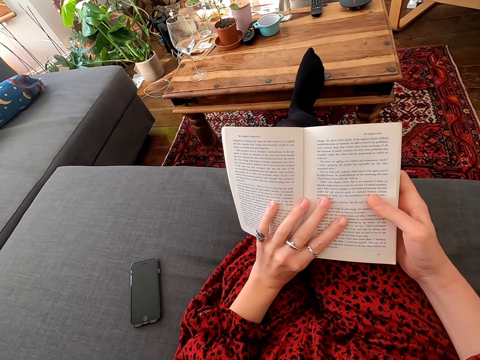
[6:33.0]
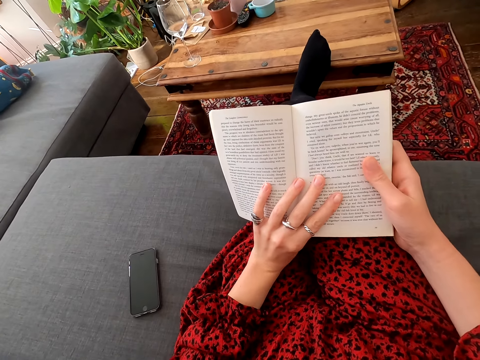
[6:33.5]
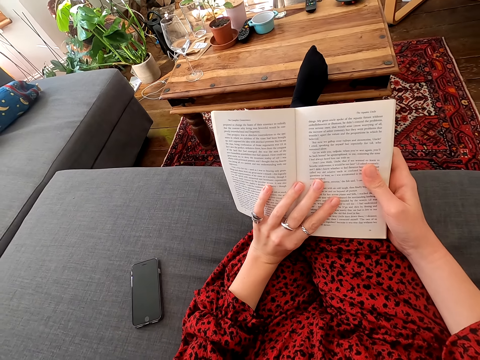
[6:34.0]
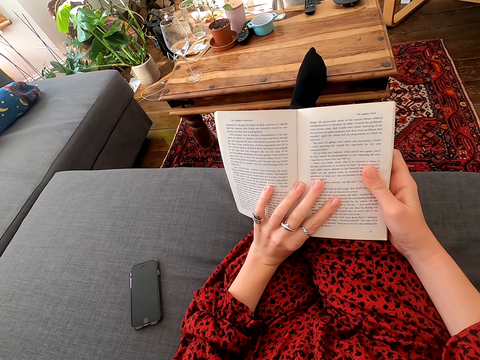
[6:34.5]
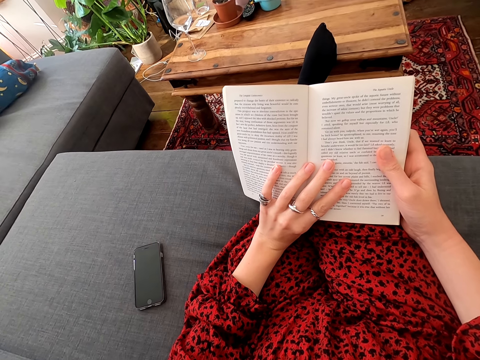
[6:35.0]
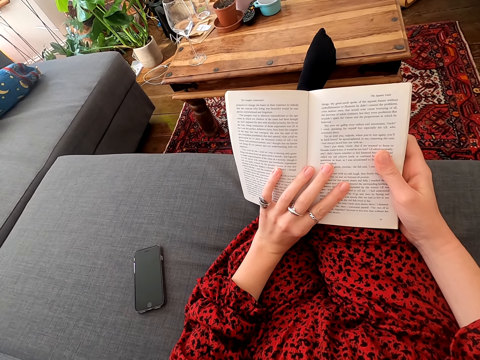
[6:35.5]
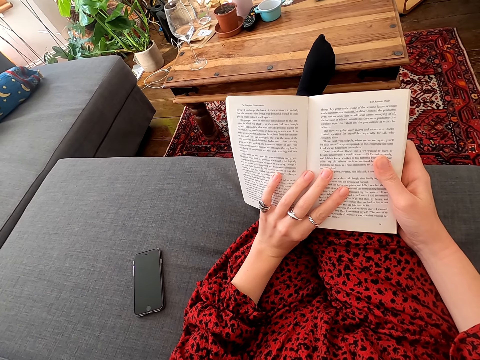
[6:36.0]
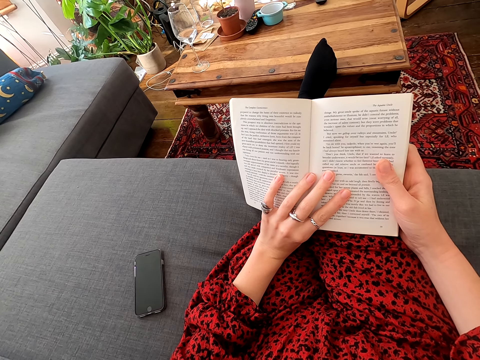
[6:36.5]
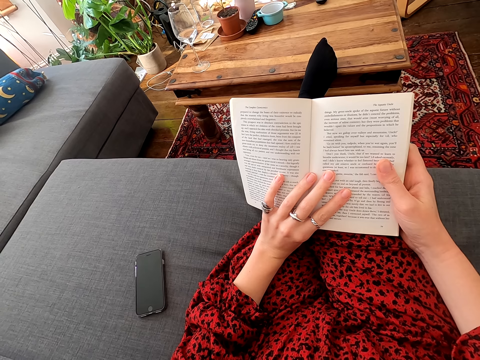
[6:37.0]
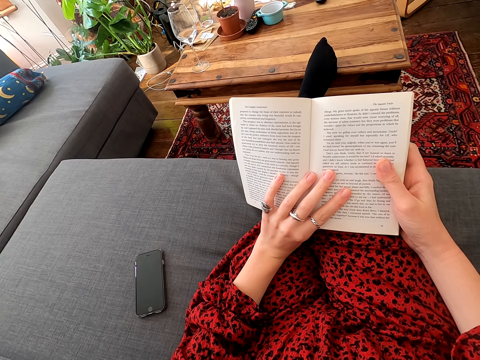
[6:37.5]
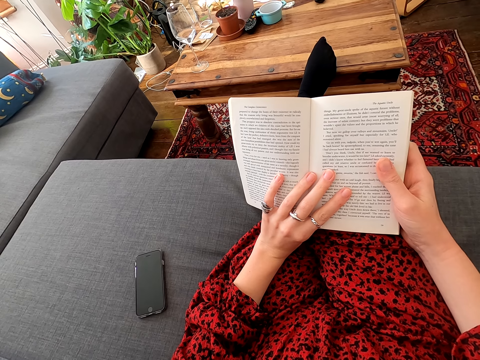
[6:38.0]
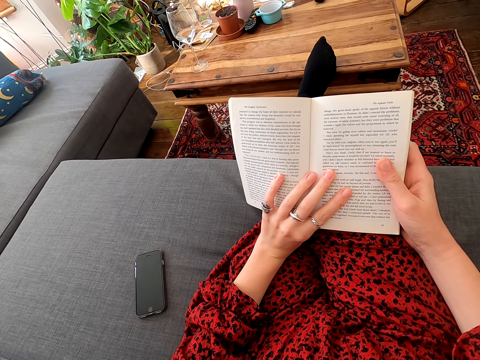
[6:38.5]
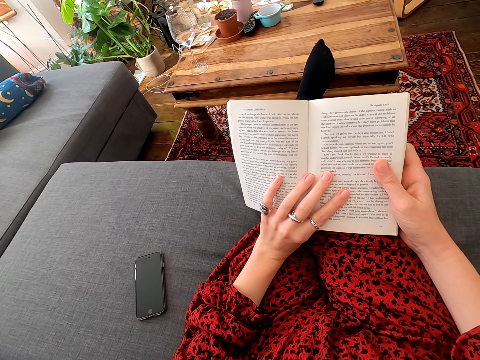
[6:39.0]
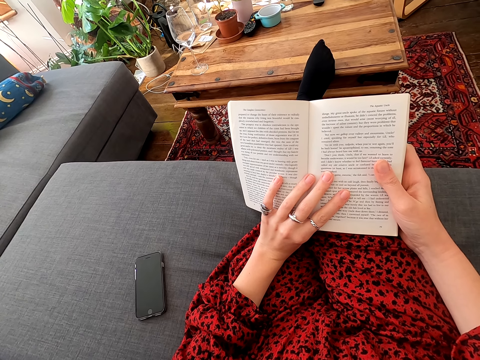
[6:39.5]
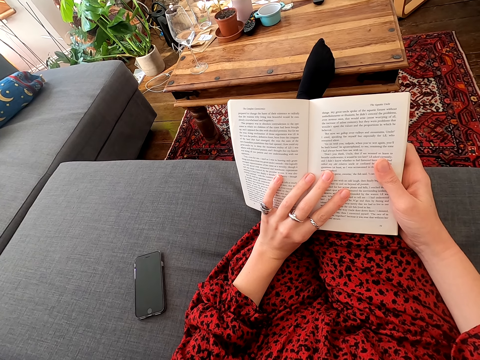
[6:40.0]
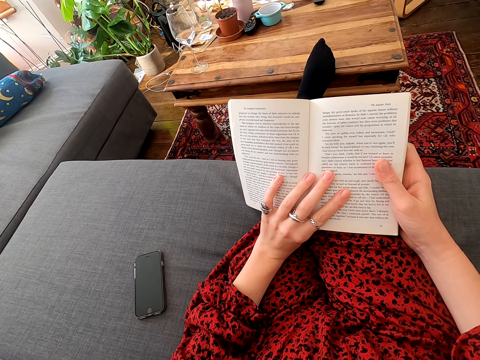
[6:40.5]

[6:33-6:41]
The camera wearer reads the book.

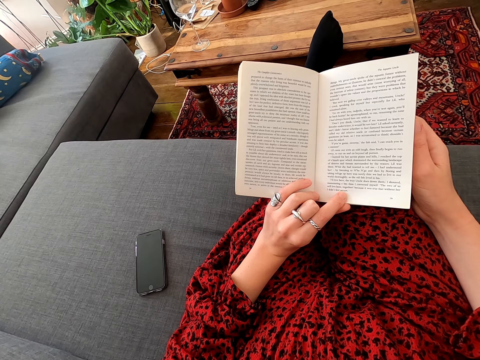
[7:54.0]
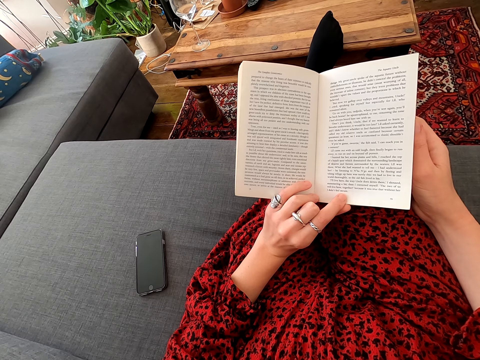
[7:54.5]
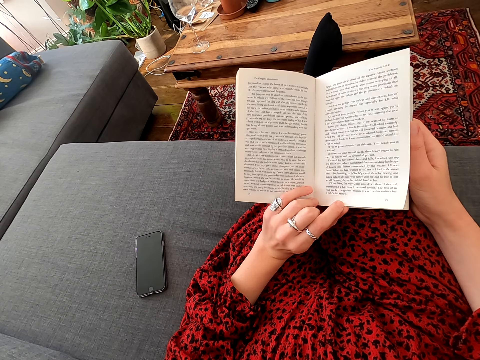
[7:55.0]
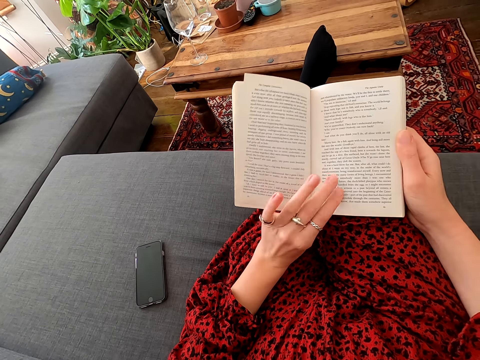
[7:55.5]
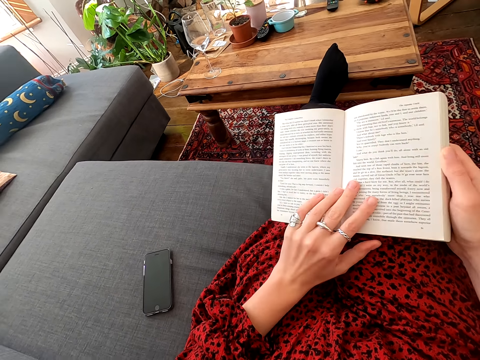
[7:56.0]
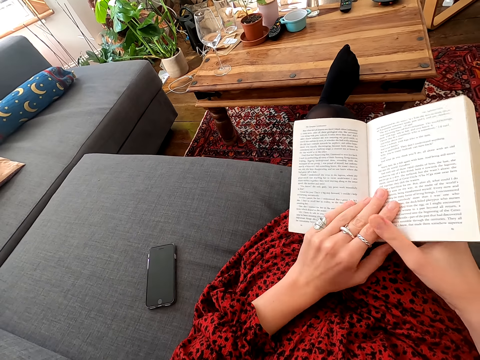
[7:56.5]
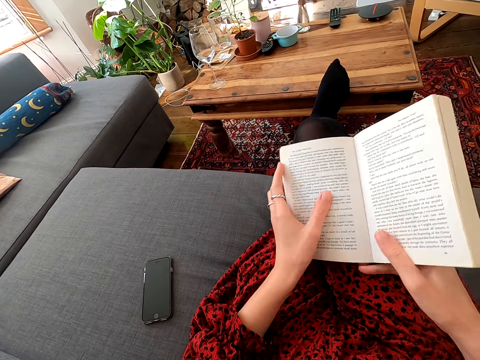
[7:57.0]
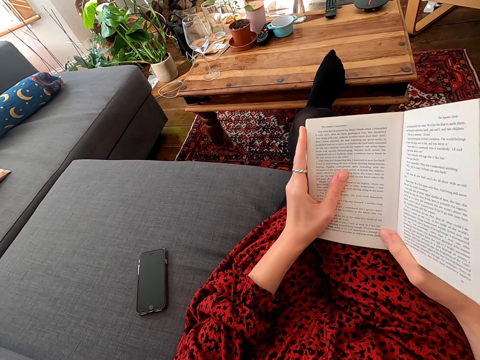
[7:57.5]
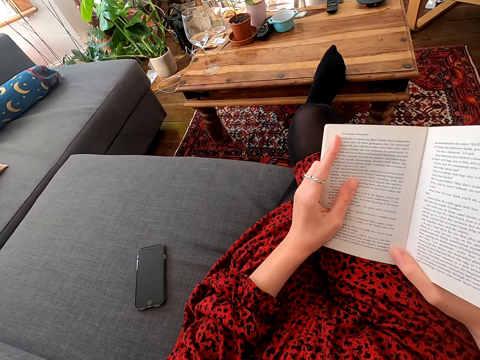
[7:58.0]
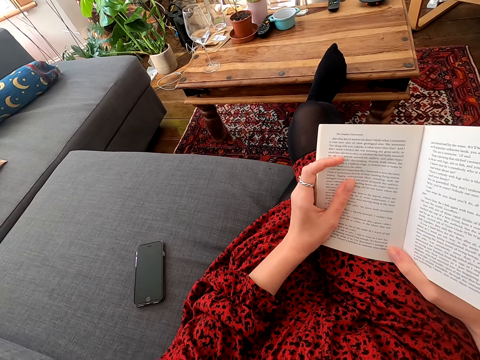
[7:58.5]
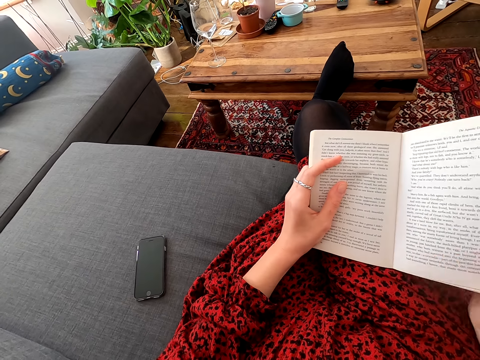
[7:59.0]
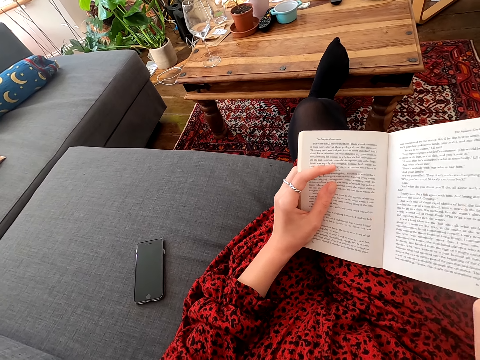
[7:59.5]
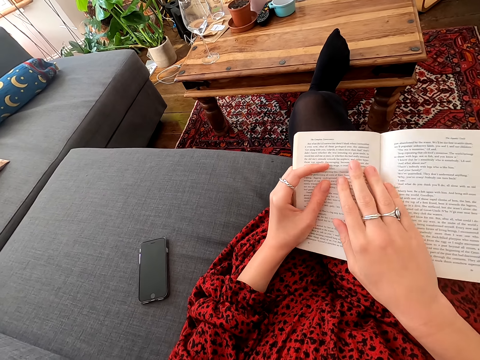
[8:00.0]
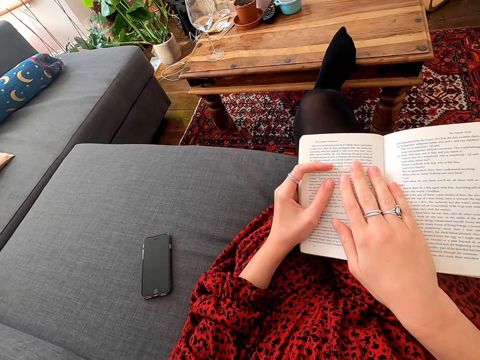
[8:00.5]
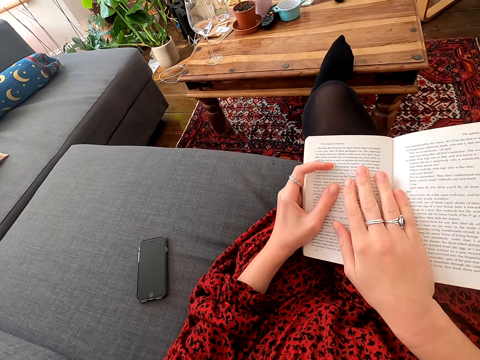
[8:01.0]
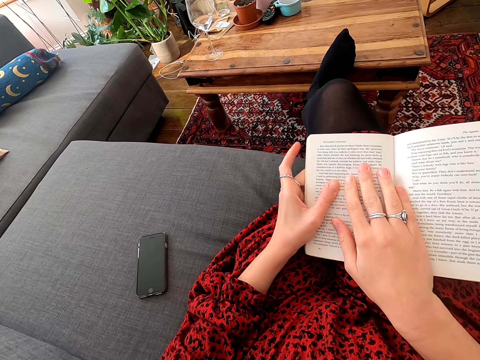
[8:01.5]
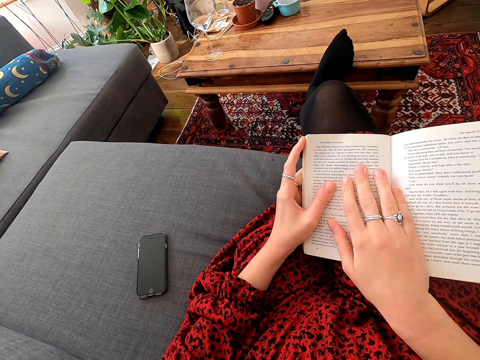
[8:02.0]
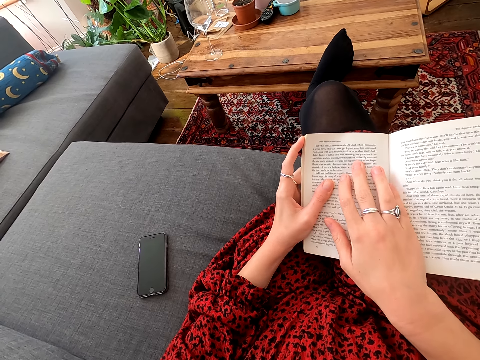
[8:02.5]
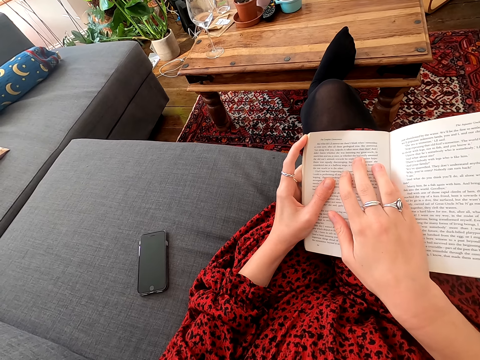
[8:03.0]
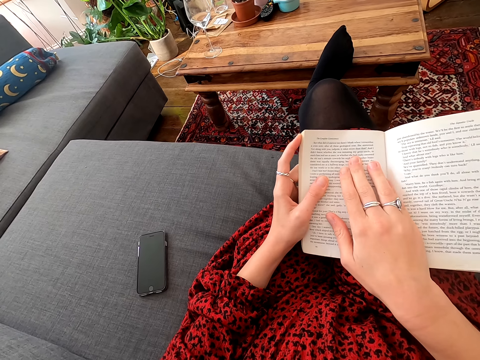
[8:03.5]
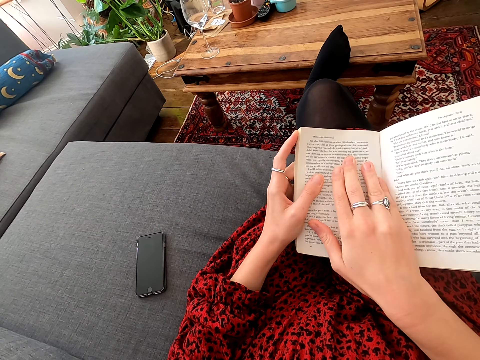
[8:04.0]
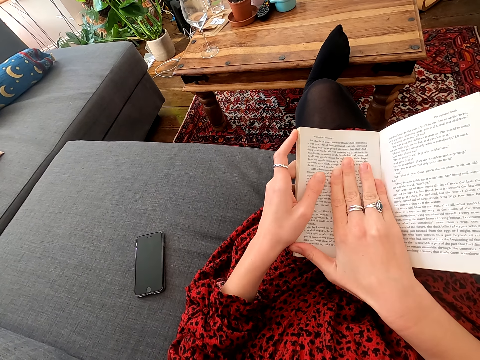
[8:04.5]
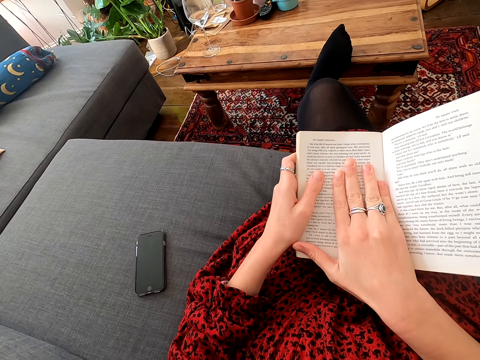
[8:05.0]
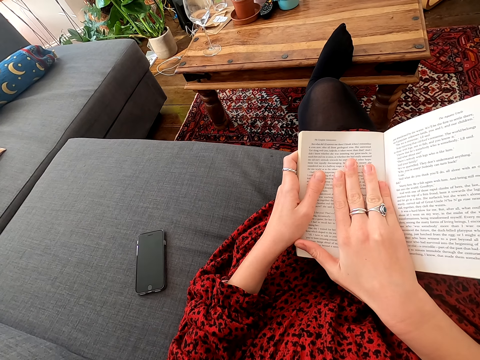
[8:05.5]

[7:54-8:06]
The camera wearer turns the page over. They read a novel. They read the book.

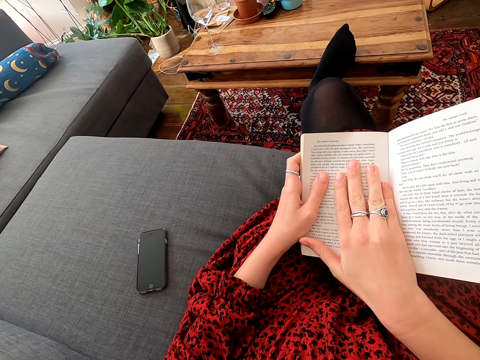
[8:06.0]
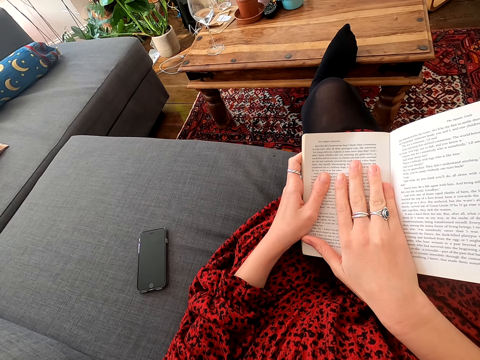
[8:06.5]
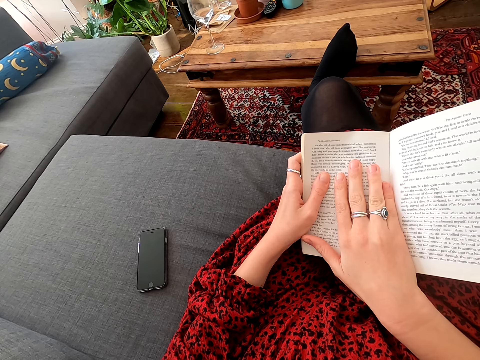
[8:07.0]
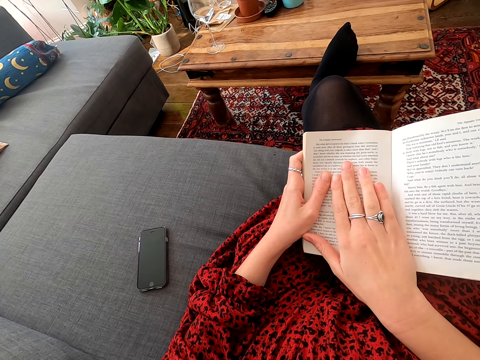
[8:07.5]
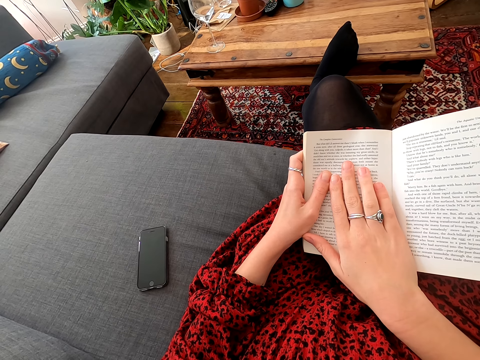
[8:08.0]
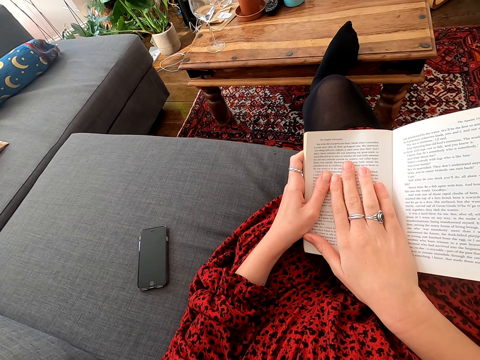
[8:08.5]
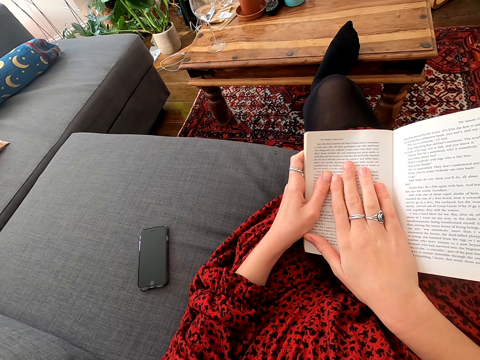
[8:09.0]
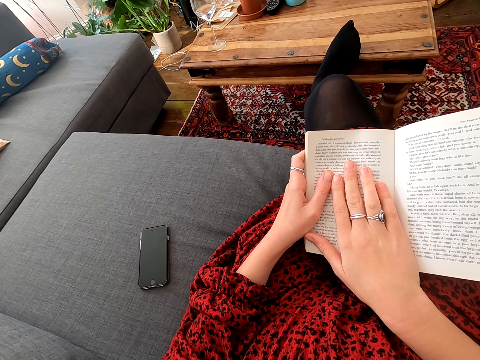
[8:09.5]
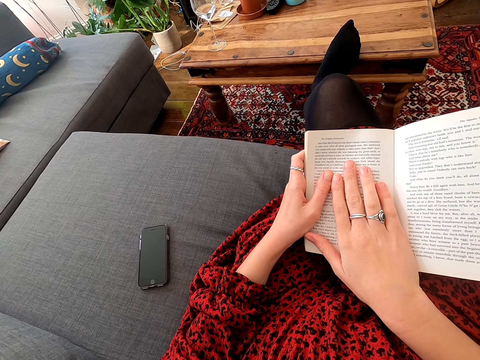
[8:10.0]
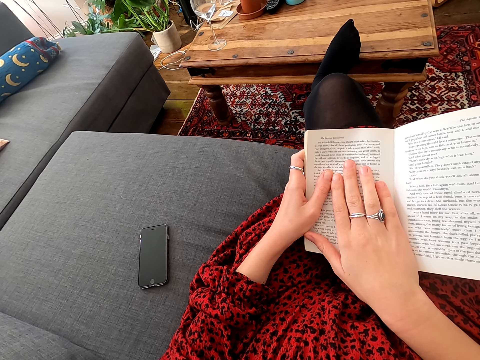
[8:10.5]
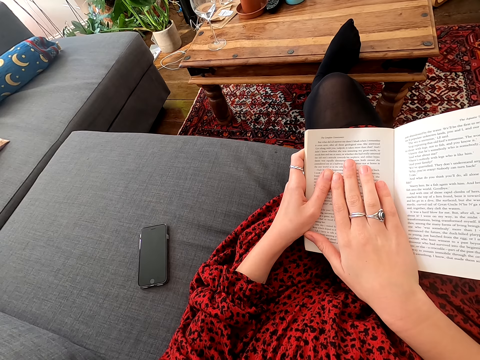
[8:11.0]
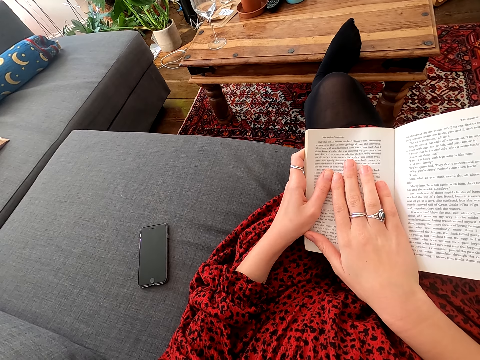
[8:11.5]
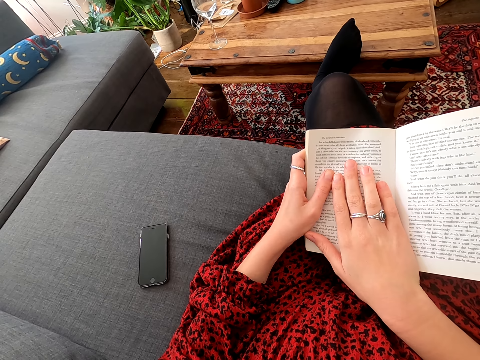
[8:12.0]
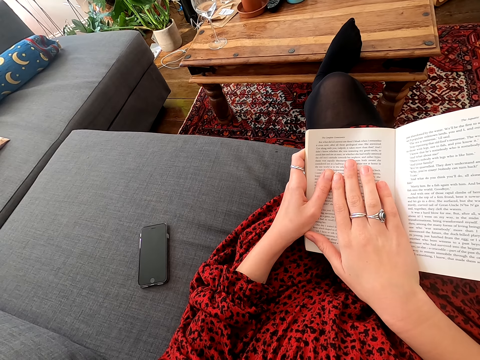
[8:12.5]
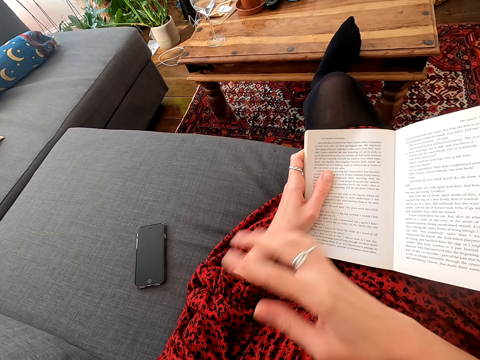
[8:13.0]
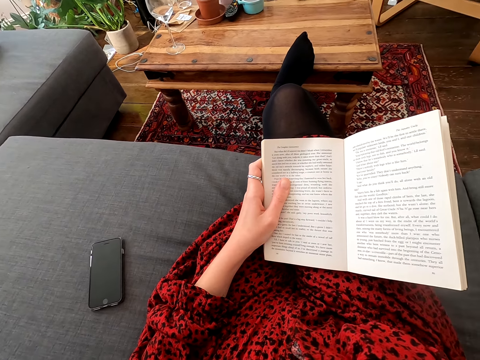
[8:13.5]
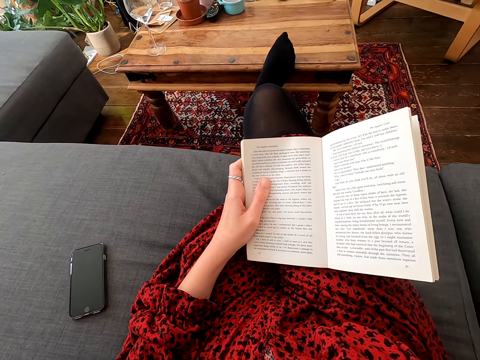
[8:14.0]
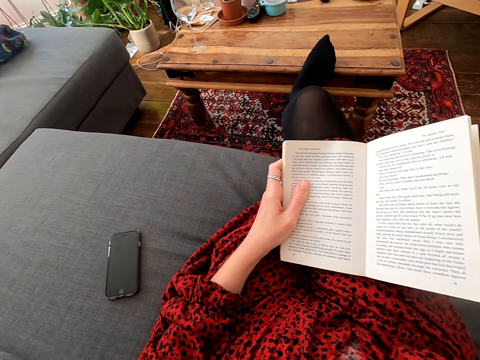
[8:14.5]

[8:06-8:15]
The camera wearer touches something. They wipe the face.
